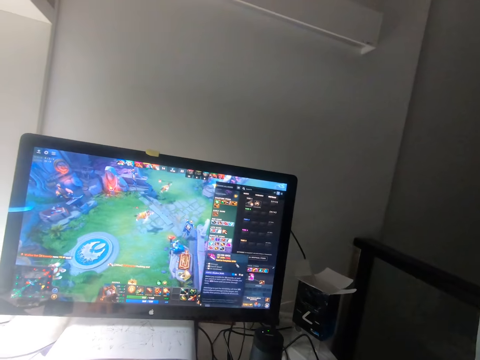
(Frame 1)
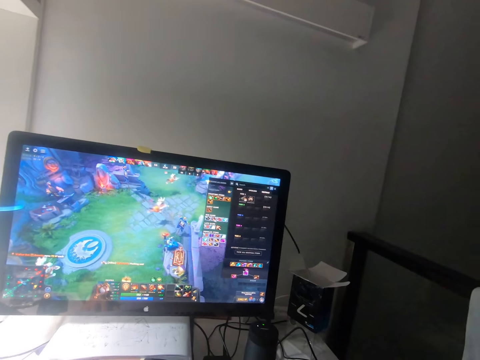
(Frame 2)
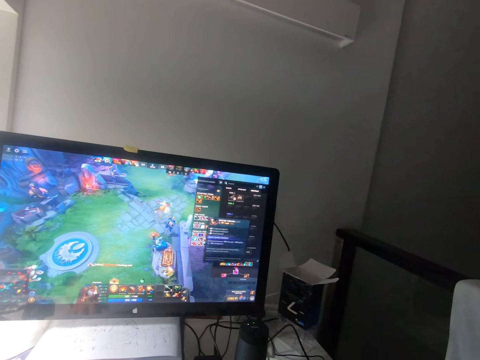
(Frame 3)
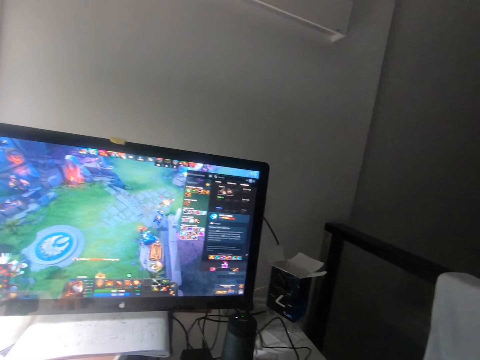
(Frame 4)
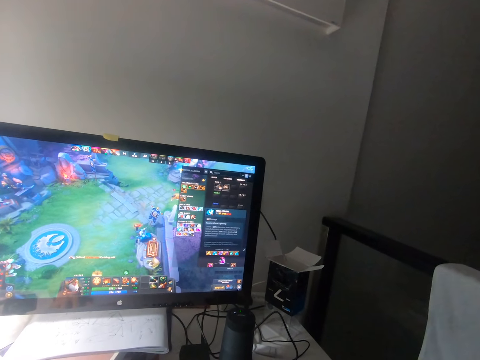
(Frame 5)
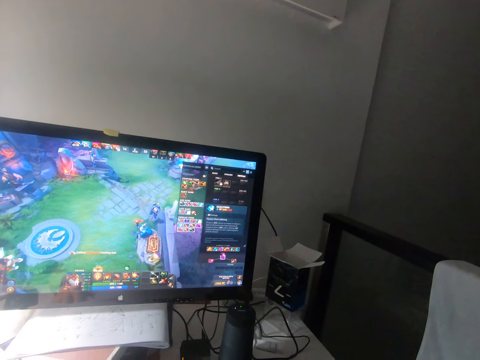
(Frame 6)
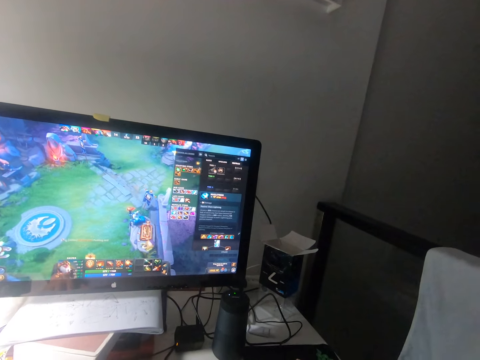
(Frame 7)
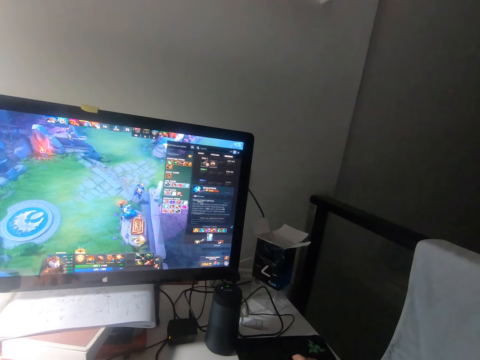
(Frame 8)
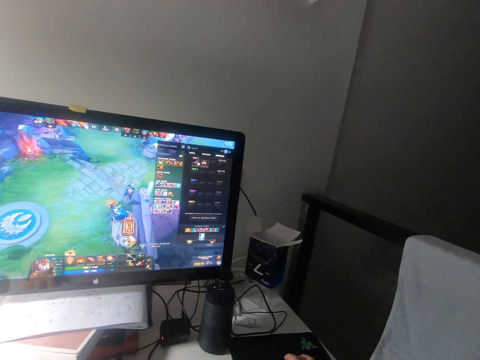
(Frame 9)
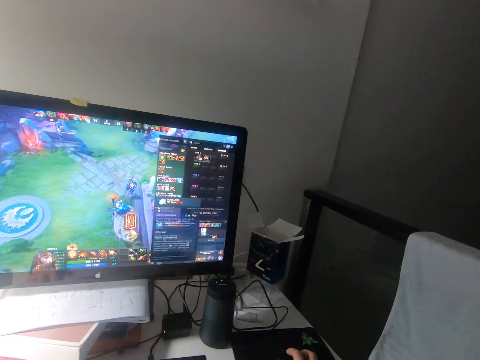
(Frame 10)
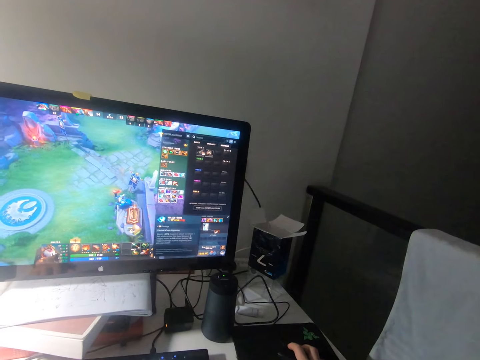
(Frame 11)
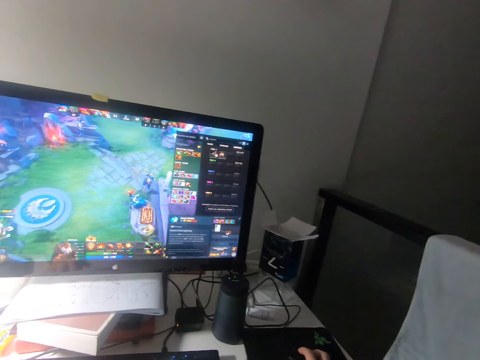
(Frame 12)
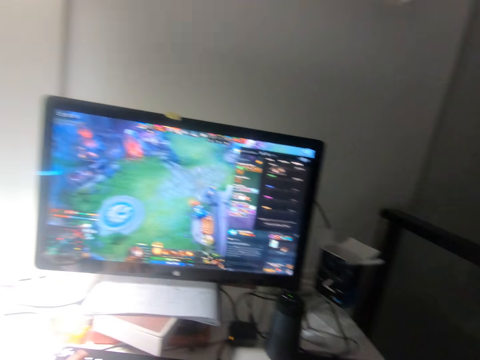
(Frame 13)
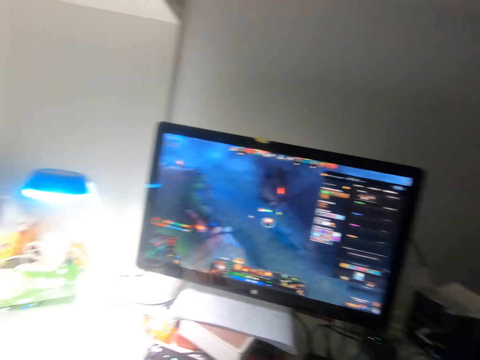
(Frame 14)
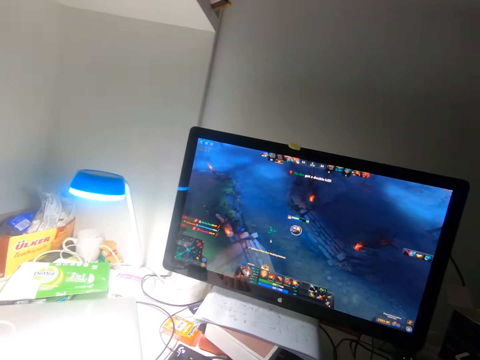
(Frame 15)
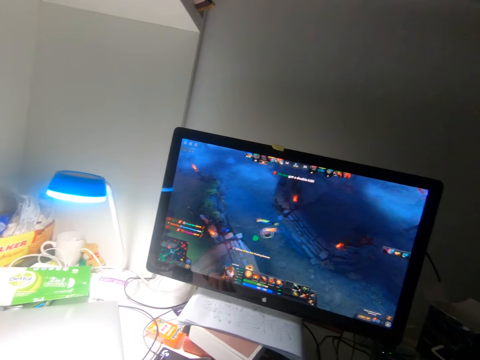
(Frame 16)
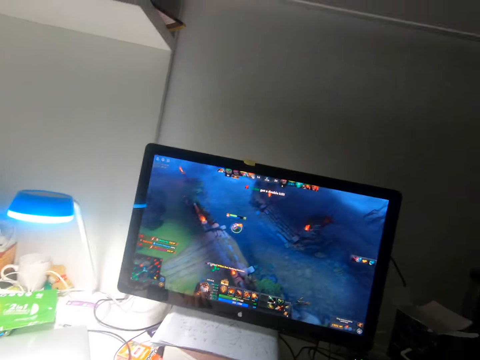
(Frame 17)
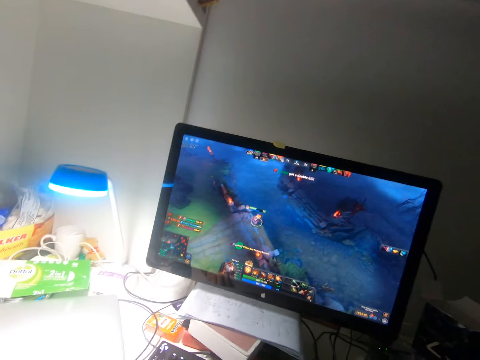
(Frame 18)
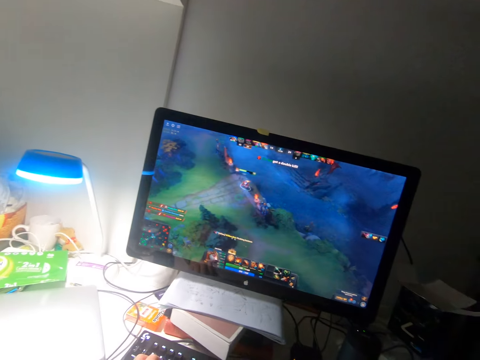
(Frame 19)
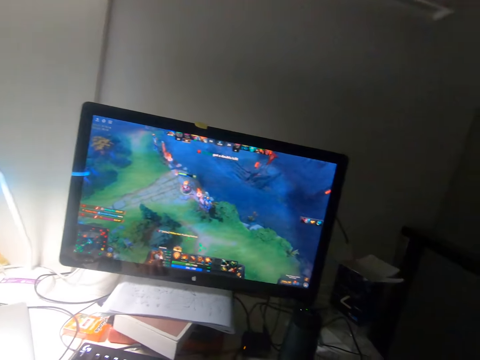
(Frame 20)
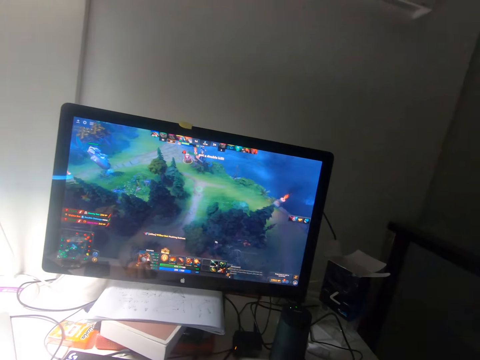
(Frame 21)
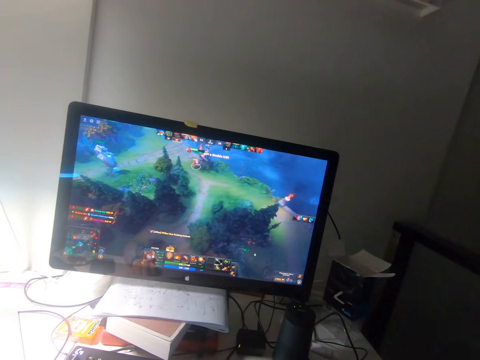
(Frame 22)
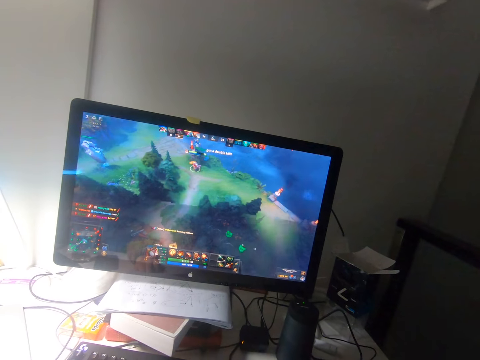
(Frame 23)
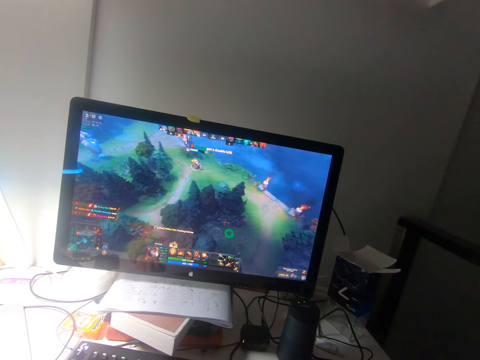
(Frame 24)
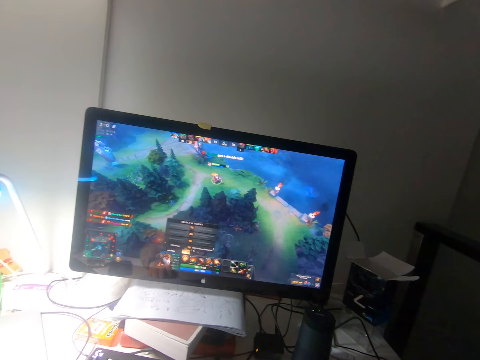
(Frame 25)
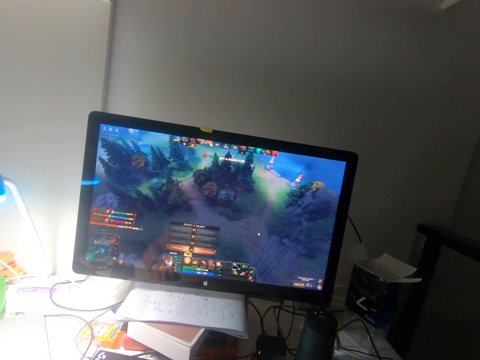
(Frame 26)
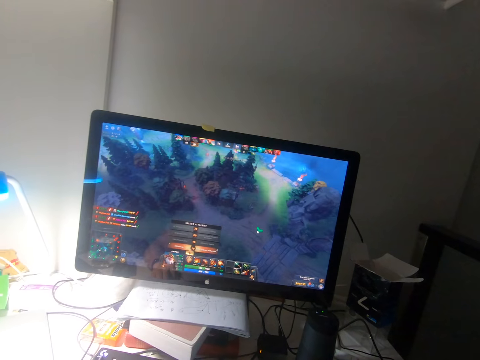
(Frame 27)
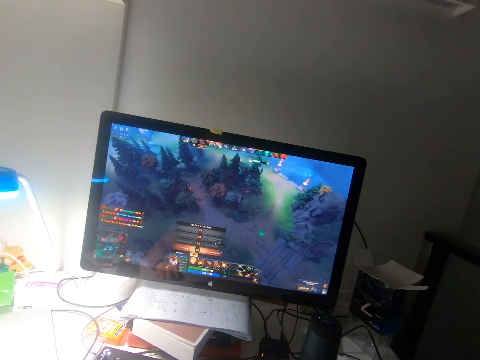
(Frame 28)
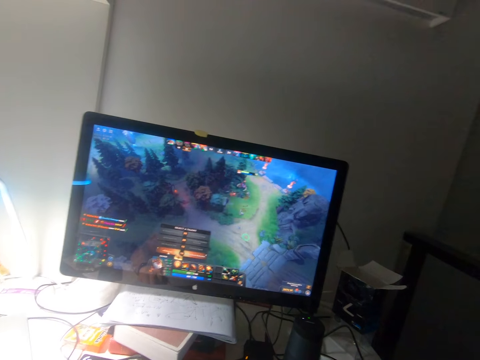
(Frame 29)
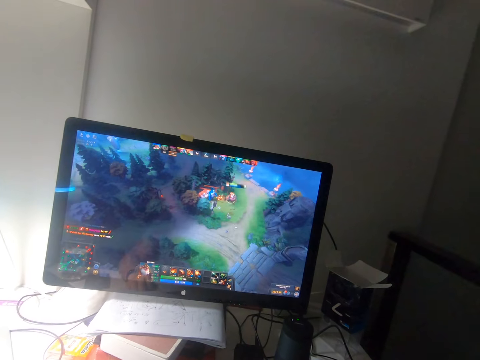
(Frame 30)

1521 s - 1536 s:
The camera wearer plays the game using the mouse.

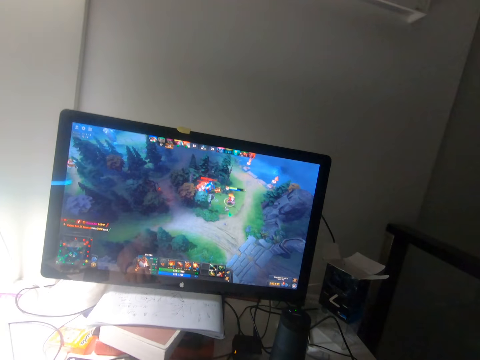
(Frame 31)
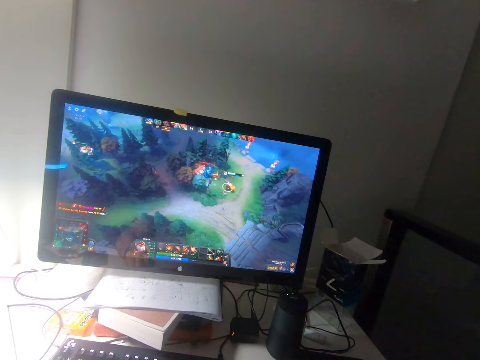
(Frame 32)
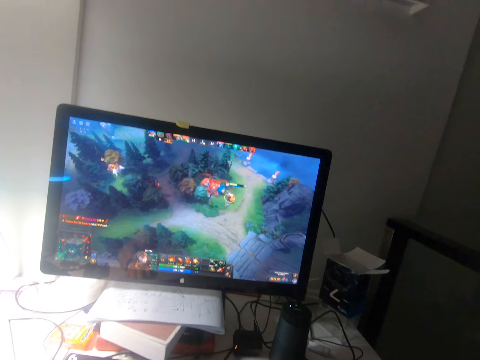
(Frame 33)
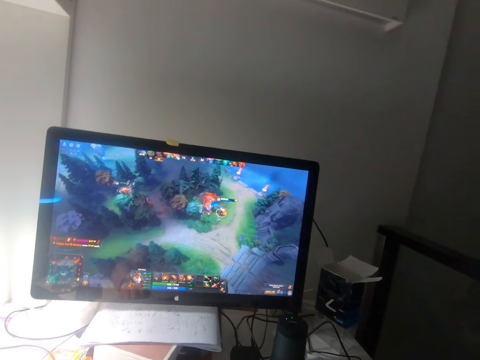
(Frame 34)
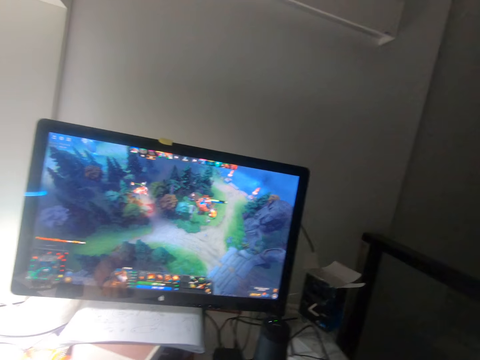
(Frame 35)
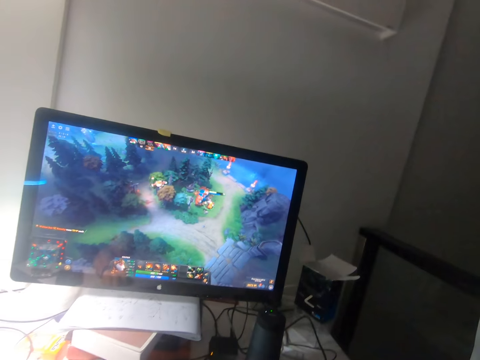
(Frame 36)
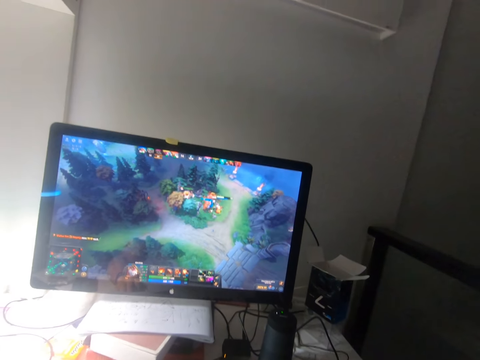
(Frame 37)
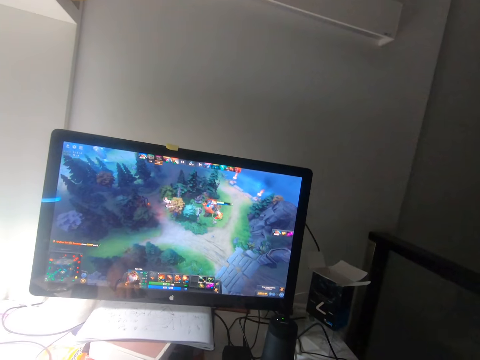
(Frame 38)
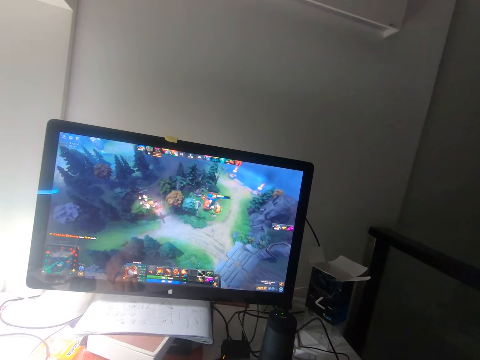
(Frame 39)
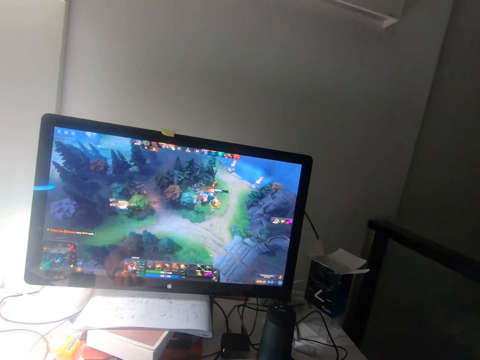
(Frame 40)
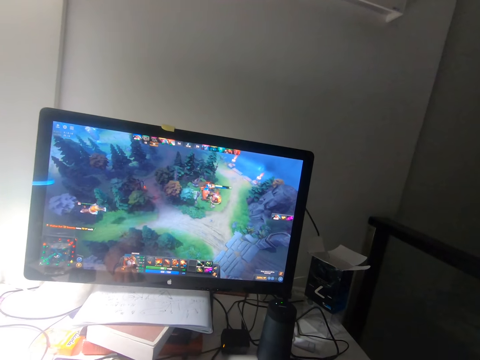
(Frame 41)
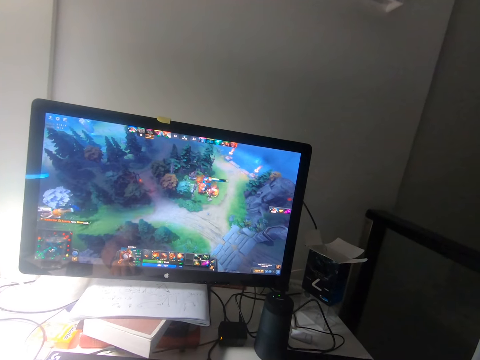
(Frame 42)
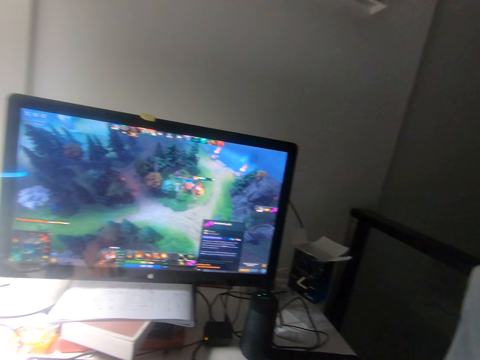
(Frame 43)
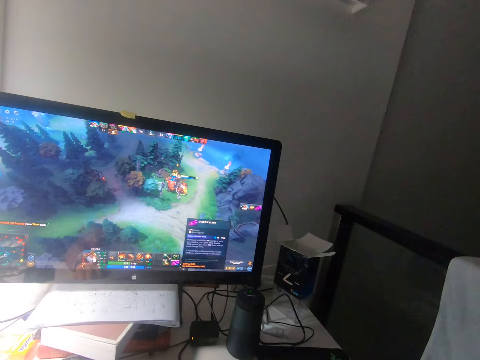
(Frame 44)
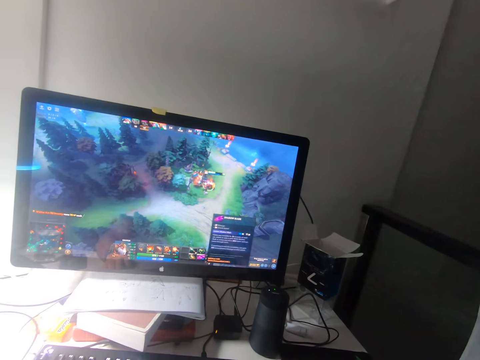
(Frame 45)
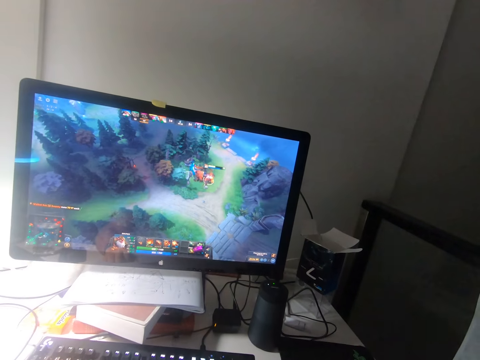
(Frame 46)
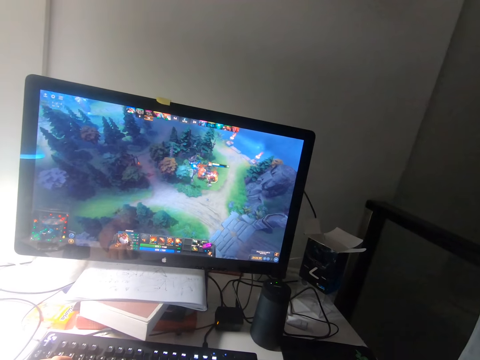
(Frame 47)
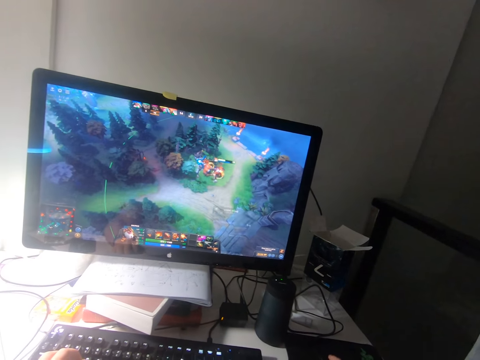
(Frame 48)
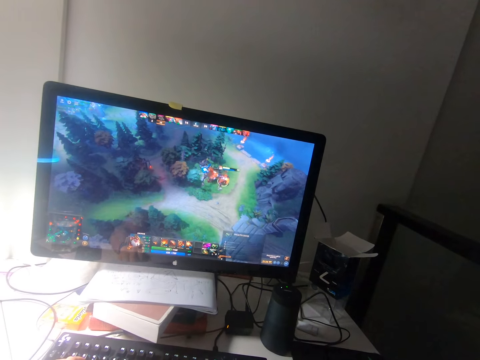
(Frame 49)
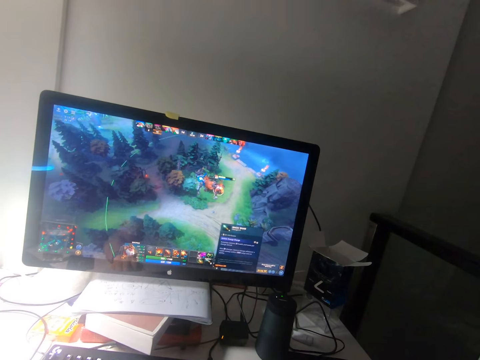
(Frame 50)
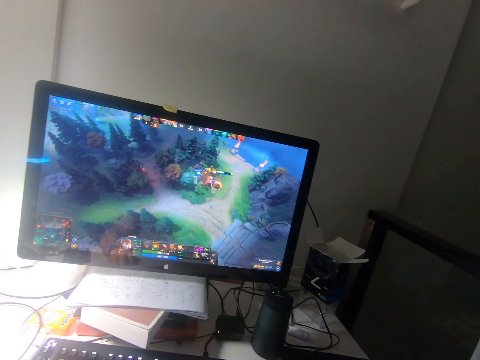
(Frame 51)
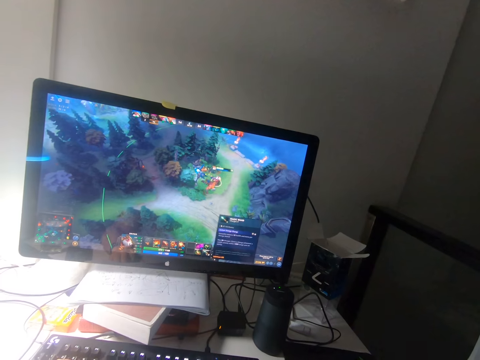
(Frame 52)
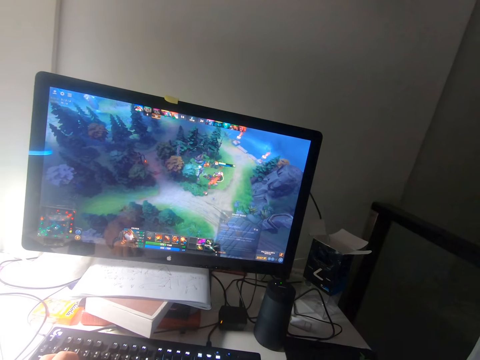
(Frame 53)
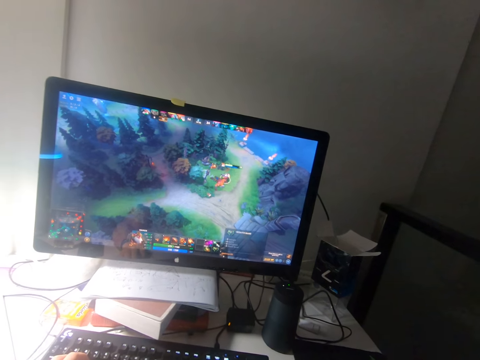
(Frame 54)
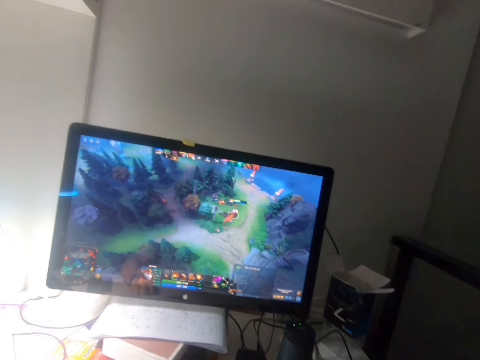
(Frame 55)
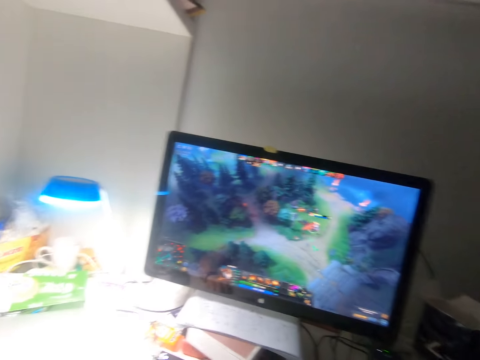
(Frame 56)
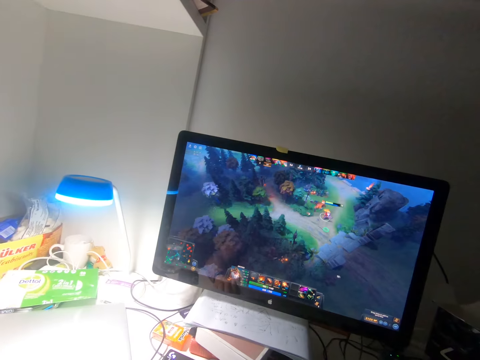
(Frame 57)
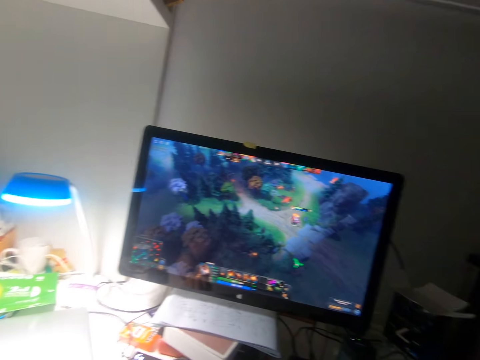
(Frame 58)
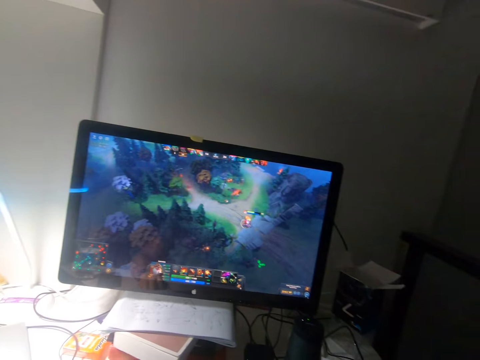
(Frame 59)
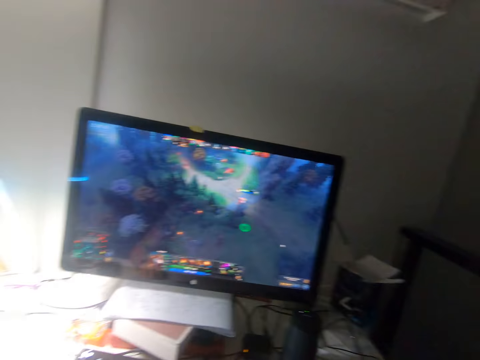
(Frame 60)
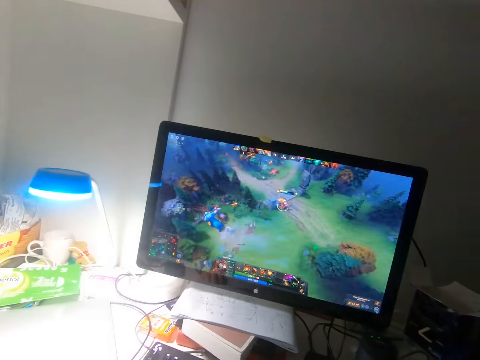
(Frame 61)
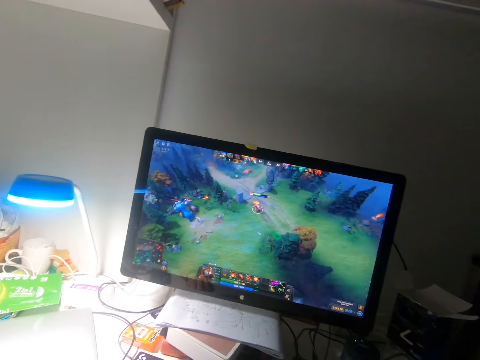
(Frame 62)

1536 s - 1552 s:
The camera wearer changes the setting of the game. They play the game using the mouse.
